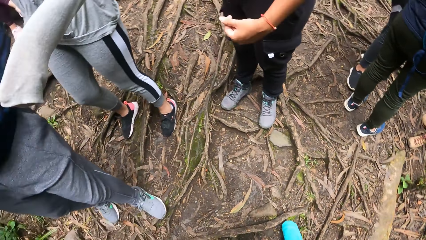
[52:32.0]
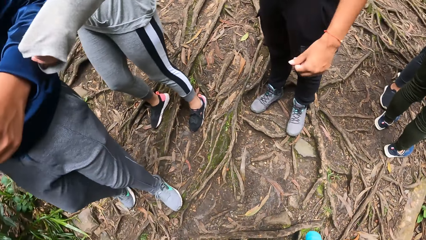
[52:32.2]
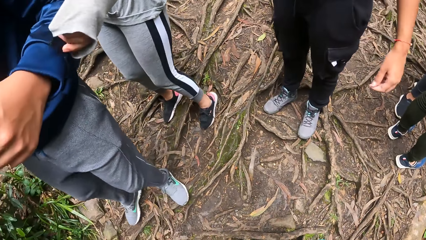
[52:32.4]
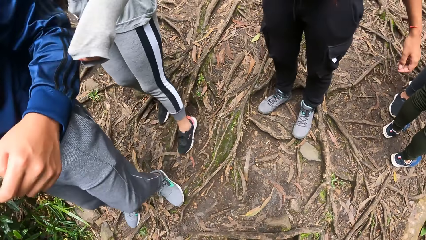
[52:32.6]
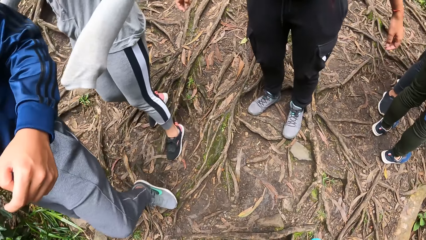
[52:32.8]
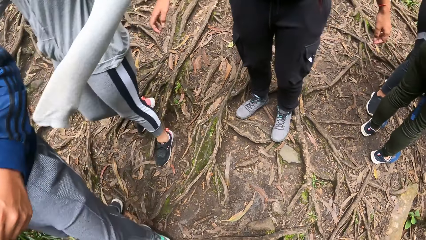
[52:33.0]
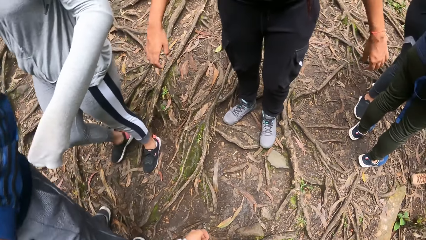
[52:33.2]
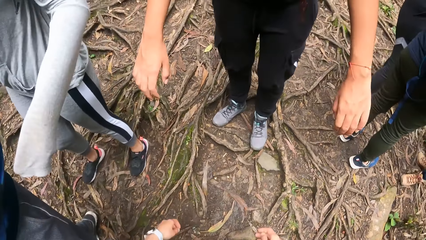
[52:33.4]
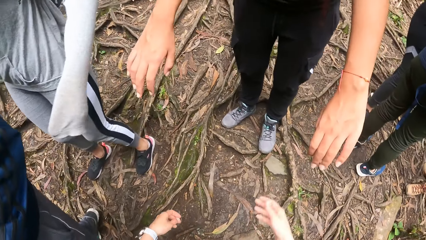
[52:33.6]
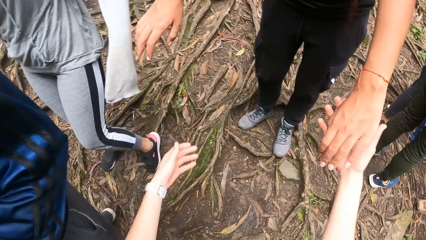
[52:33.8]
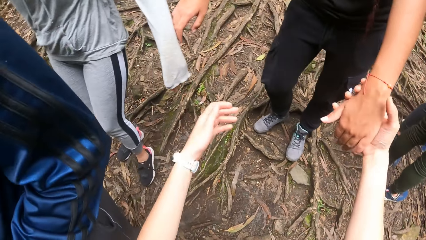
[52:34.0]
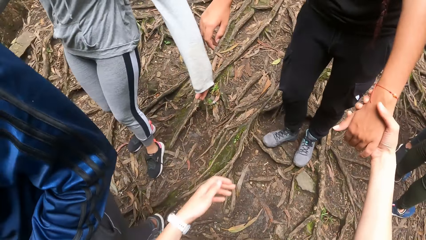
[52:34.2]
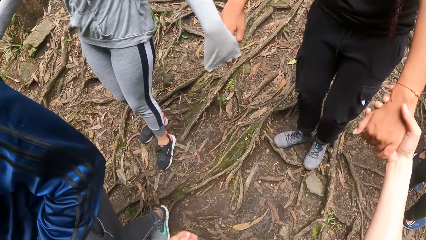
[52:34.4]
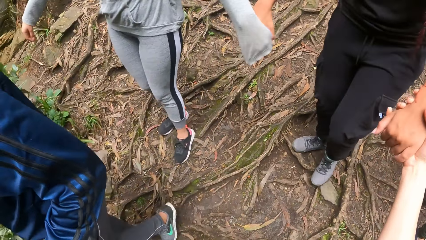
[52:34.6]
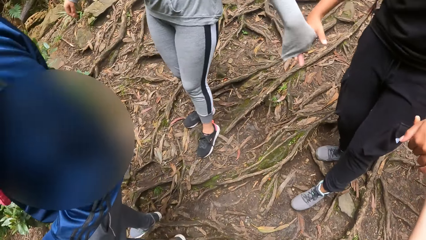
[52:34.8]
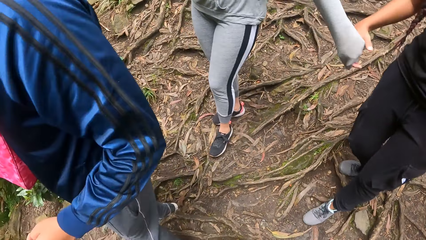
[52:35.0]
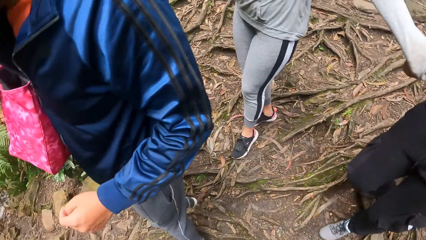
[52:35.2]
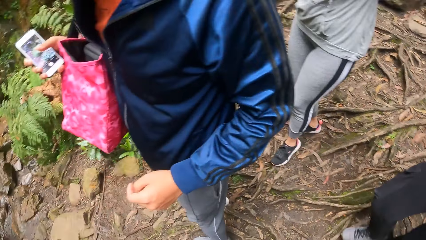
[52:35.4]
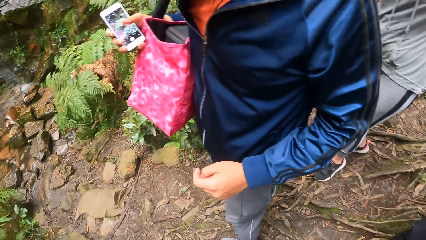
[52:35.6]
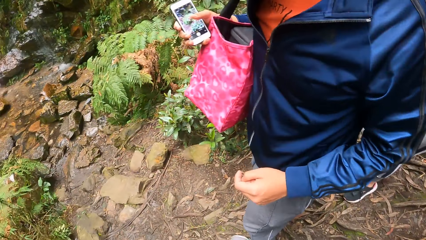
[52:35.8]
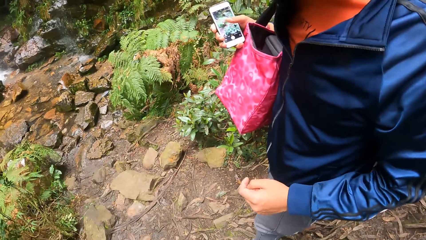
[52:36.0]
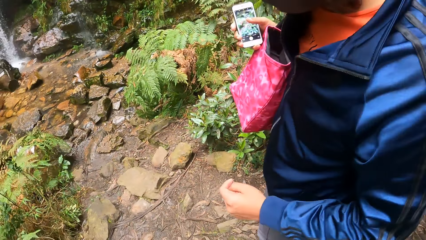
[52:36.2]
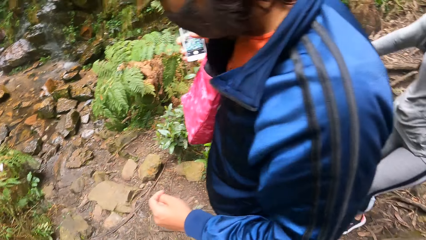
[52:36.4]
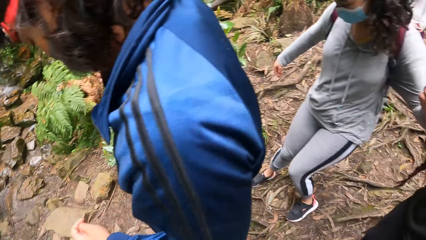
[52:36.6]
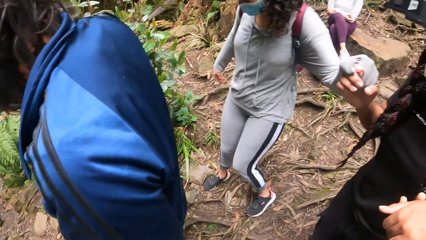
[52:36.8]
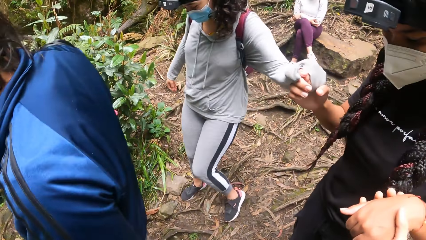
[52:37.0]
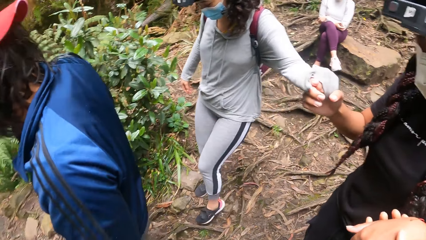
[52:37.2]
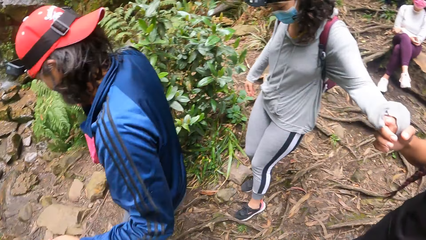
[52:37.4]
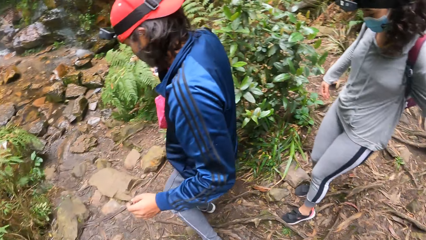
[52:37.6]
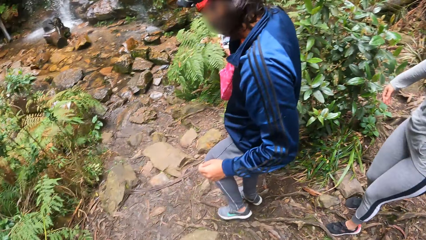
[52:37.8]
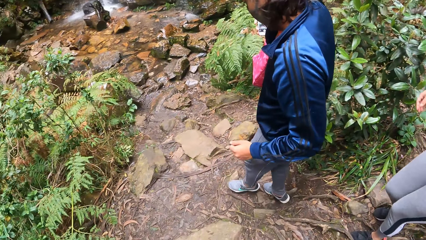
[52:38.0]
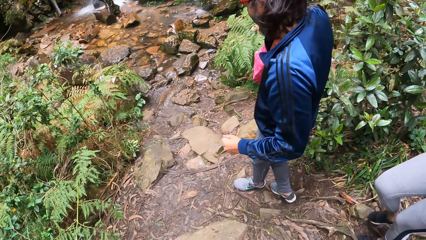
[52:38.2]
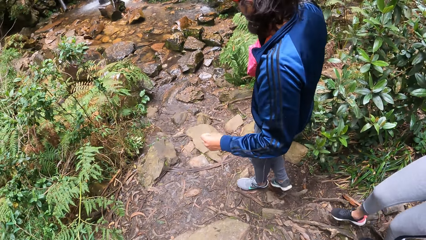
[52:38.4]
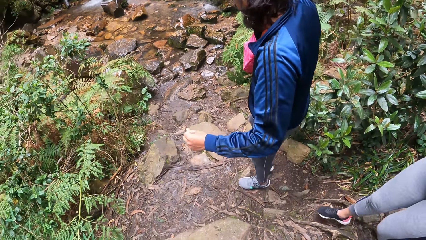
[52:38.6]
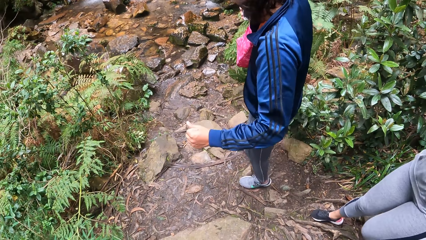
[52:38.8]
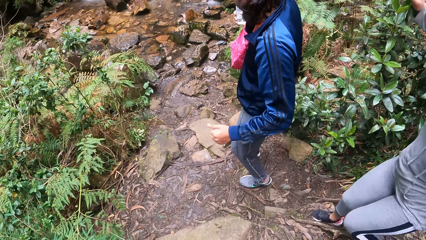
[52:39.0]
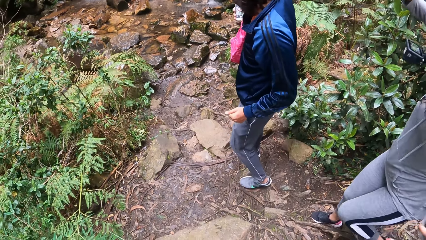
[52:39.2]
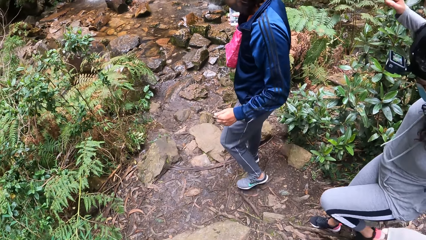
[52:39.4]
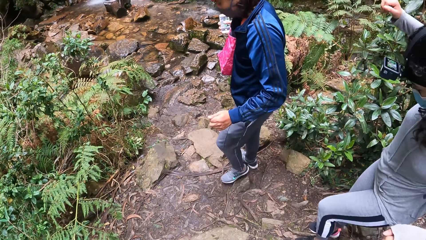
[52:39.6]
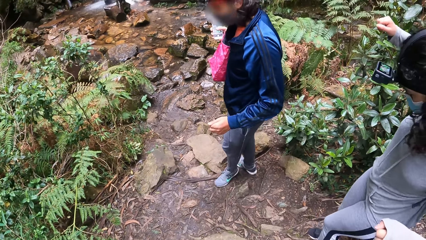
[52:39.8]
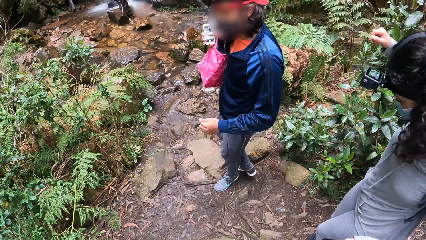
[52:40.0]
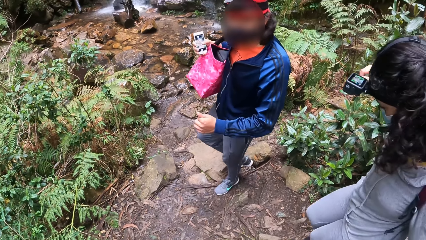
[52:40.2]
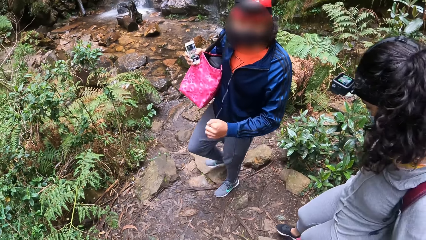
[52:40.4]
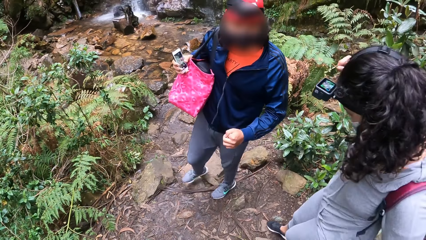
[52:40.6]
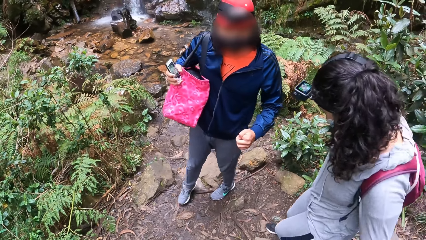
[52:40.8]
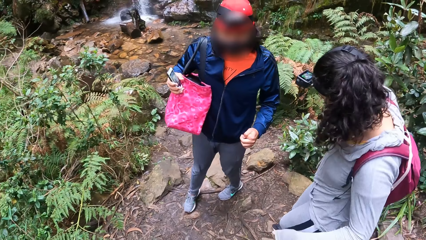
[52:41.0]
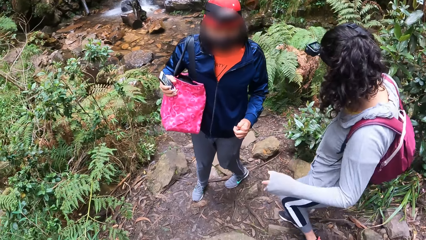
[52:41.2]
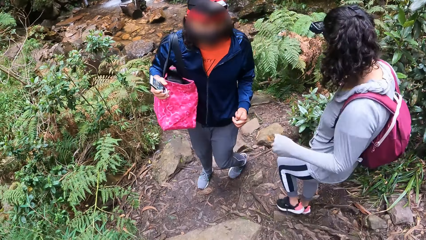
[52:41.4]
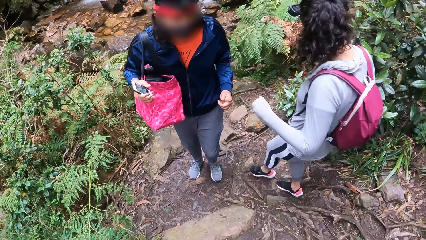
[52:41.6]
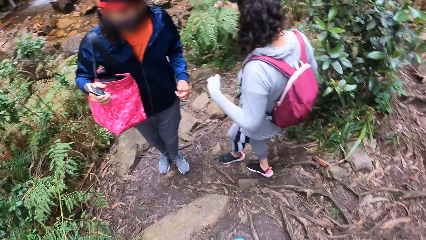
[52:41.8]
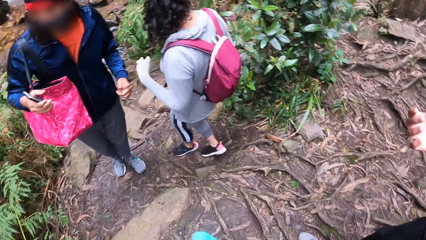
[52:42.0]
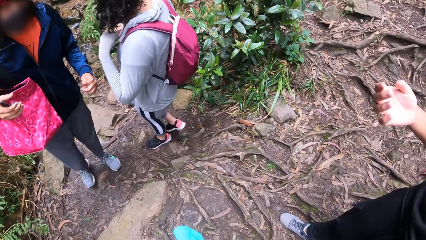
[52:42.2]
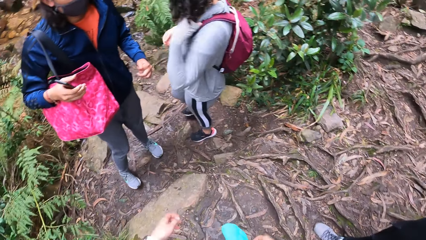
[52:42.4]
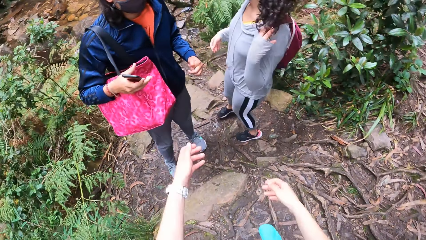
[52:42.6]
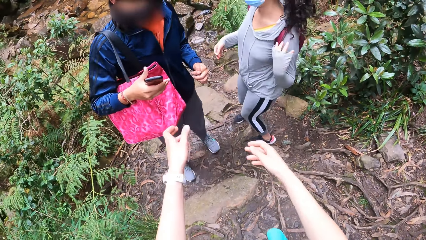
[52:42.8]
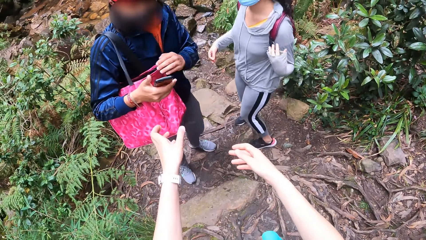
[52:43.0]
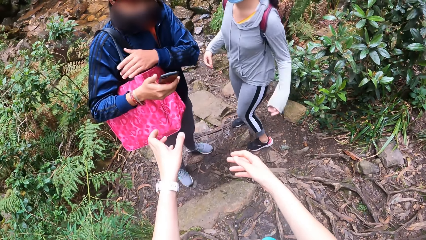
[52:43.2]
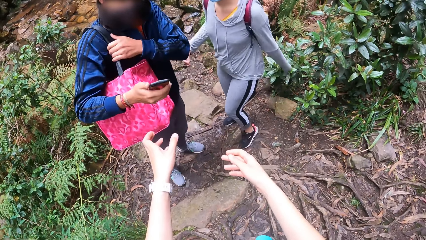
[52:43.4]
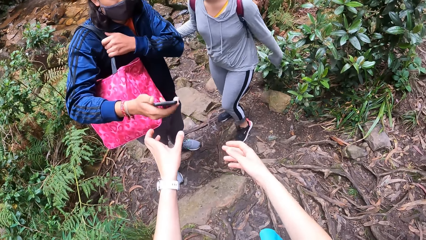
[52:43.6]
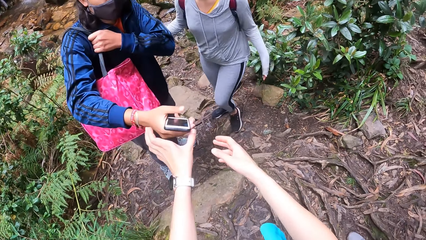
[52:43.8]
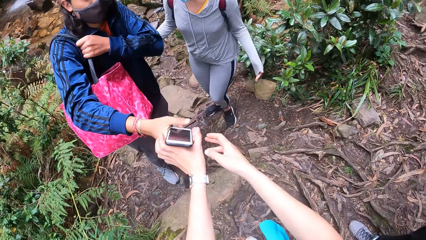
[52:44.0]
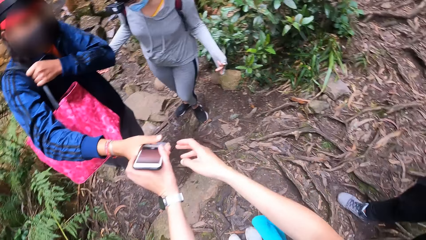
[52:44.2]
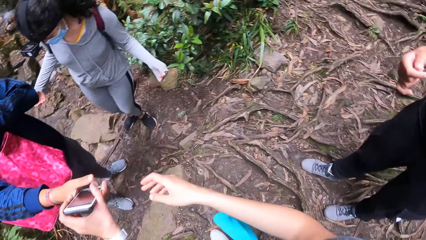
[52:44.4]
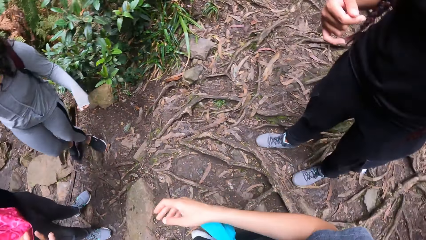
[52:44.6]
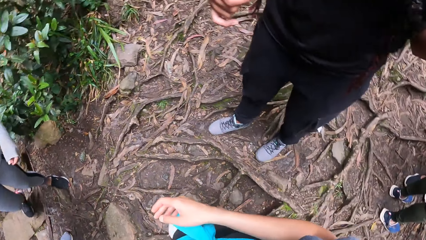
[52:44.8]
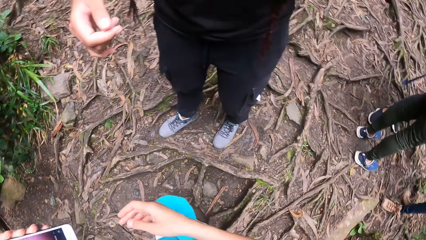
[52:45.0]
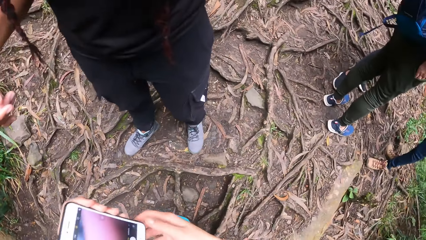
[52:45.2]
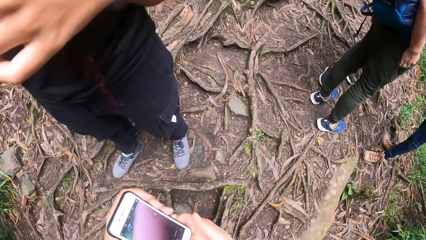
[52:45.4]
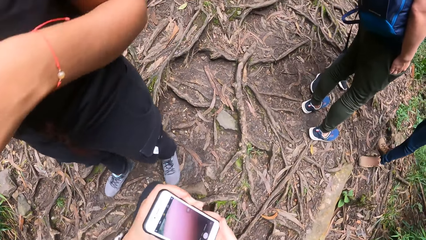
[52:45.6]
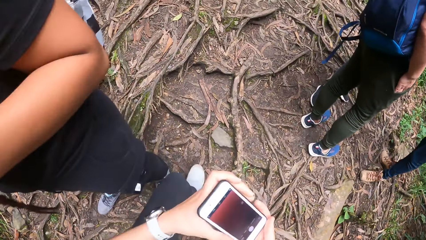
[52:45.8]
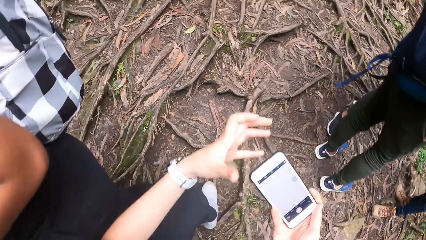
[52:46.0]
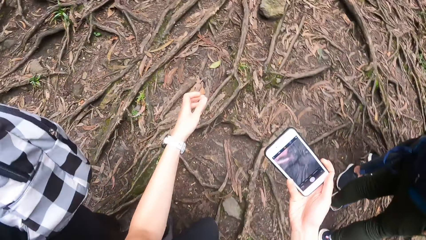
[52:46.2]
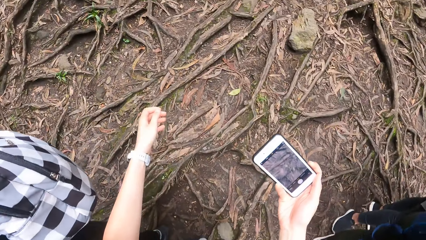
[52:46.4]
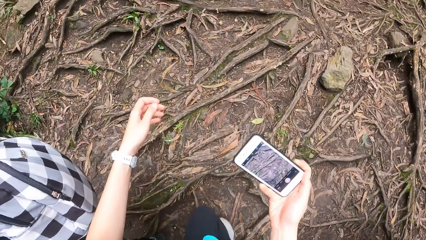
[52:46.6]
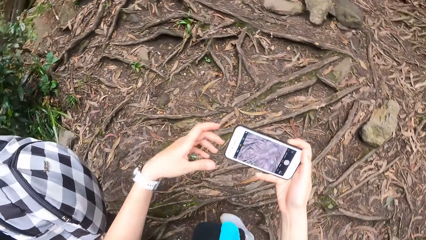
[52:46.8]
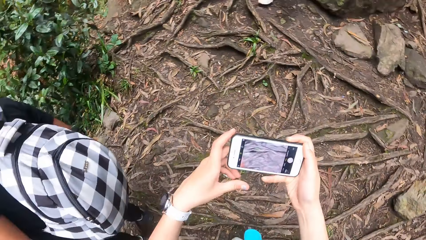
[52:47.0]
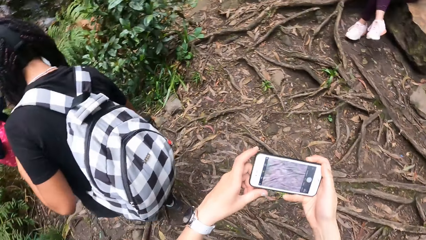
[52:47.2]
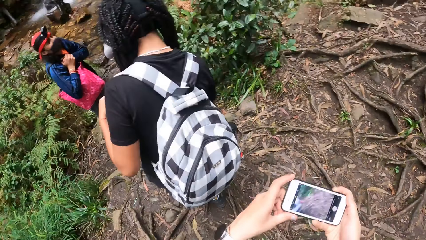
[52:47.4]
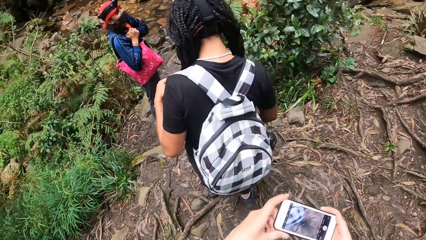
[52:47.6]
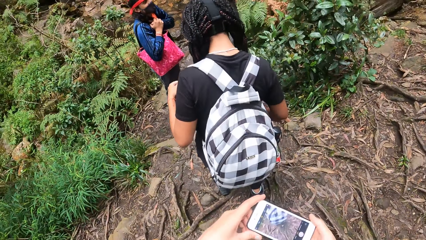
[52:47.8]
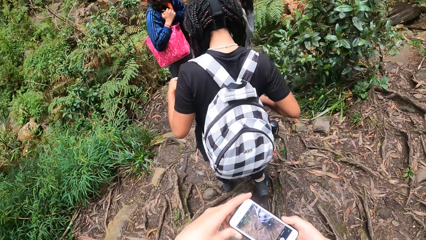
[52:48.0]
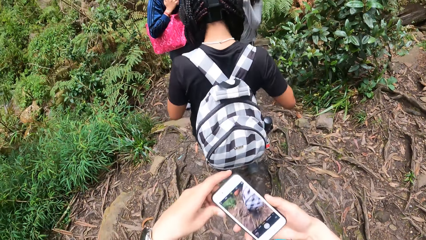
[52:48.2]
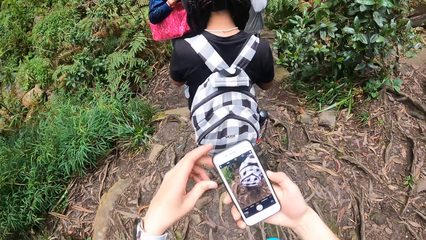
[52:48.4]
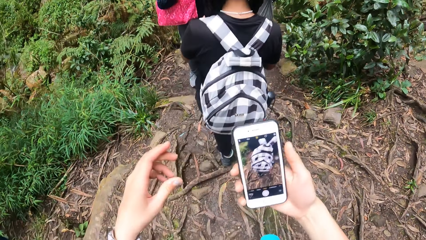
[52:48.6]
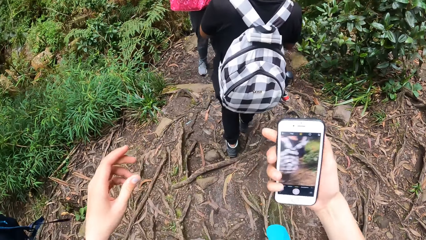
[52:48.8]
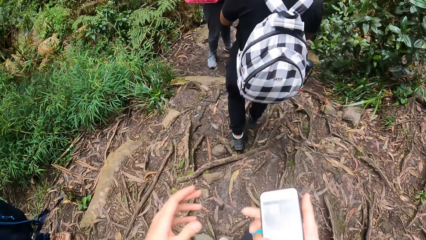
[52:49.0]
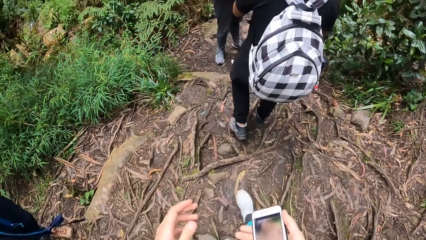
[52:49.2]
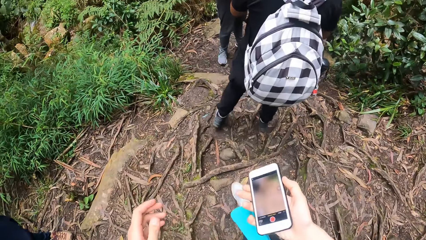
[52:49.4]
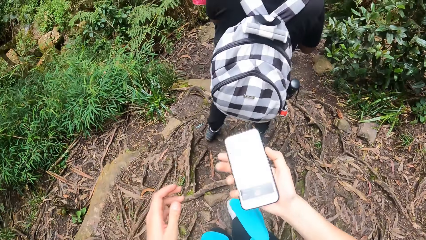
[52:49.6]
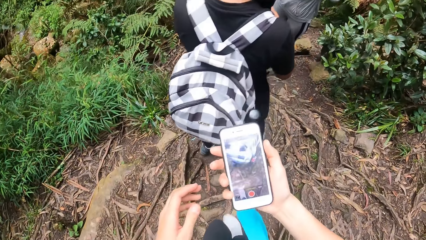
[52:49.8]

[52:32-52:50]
The camera wearer holds a lady's hand. A man walks down the path. The camera wearer reaches out for the phone. The man passes the phone in his right hand to the camera wearer. The camera wearer holds the phone.
